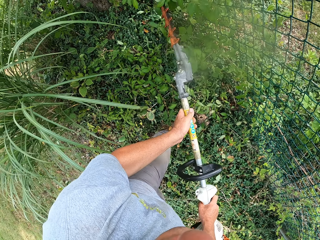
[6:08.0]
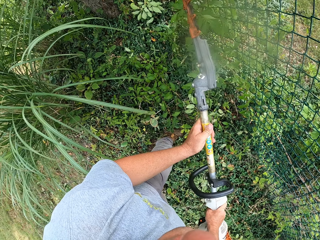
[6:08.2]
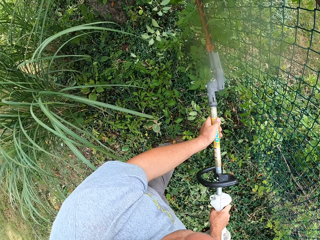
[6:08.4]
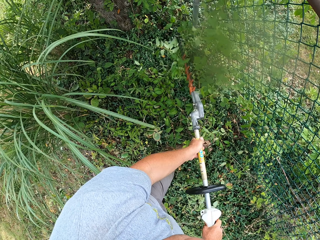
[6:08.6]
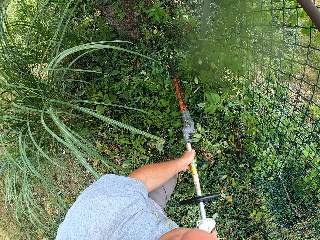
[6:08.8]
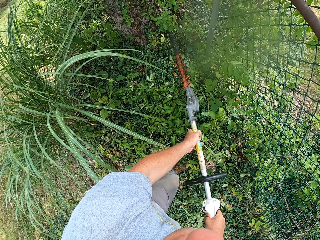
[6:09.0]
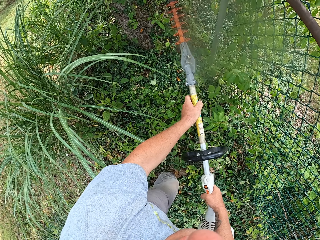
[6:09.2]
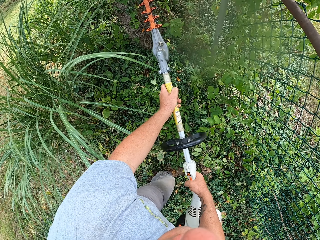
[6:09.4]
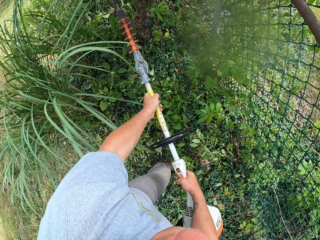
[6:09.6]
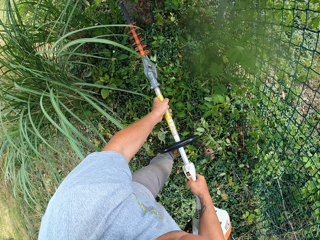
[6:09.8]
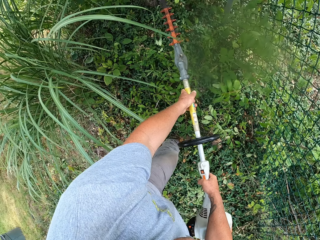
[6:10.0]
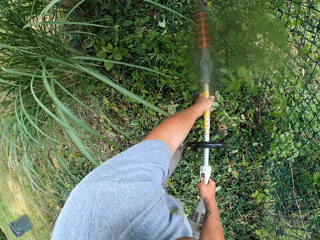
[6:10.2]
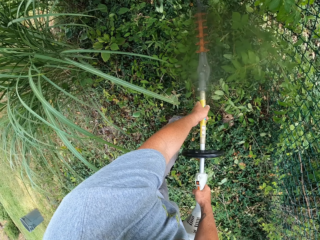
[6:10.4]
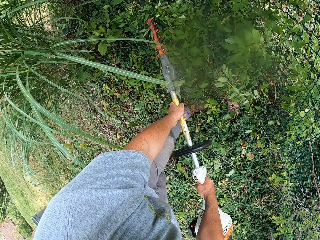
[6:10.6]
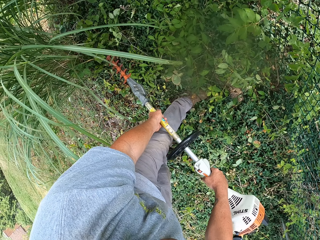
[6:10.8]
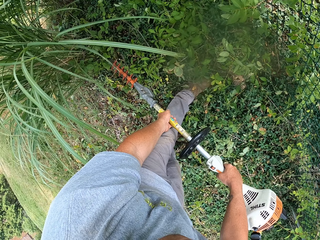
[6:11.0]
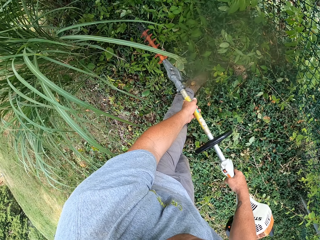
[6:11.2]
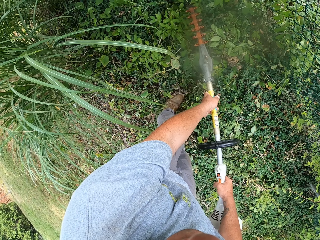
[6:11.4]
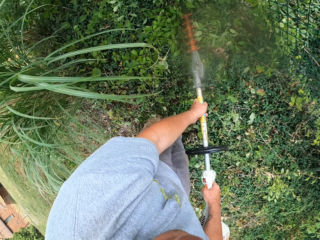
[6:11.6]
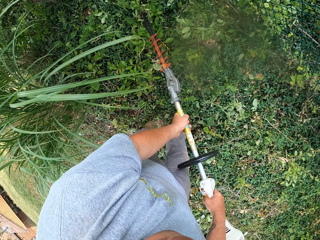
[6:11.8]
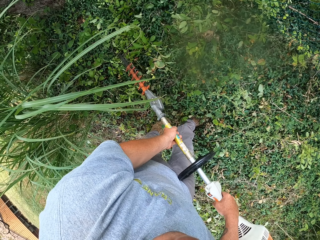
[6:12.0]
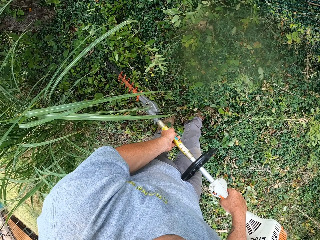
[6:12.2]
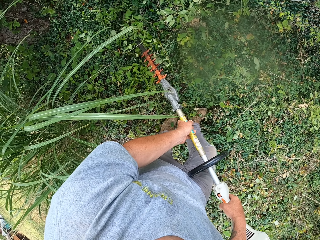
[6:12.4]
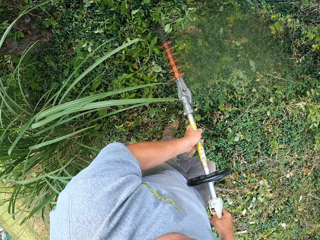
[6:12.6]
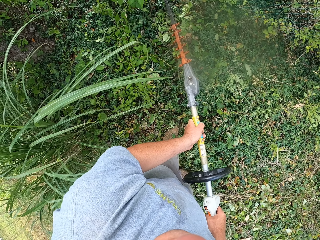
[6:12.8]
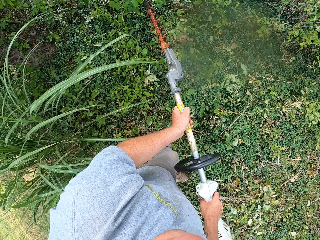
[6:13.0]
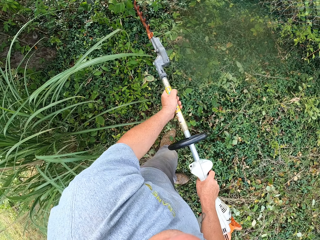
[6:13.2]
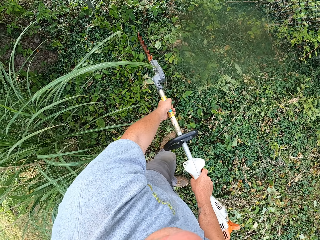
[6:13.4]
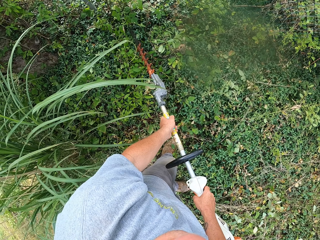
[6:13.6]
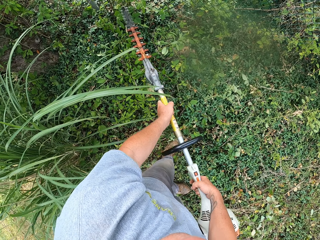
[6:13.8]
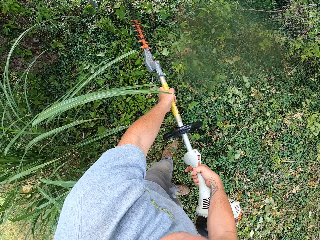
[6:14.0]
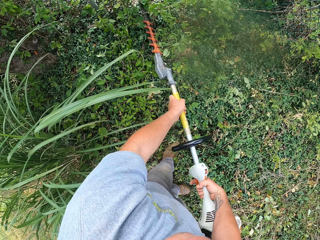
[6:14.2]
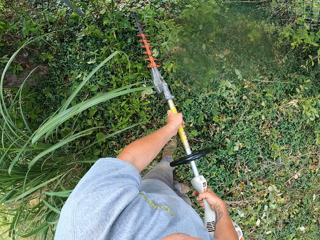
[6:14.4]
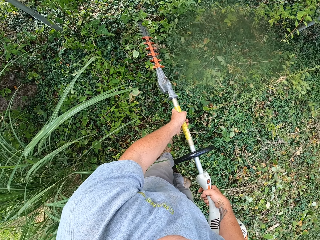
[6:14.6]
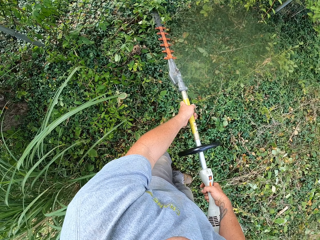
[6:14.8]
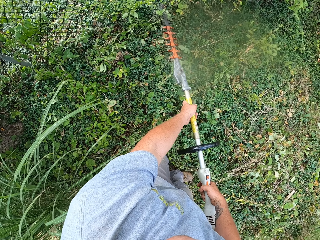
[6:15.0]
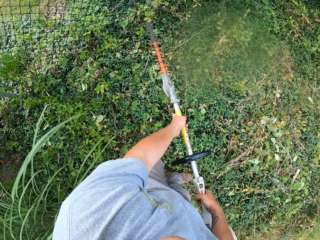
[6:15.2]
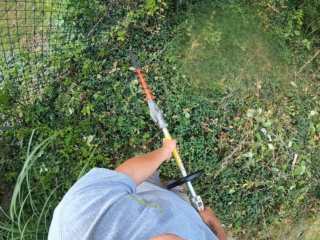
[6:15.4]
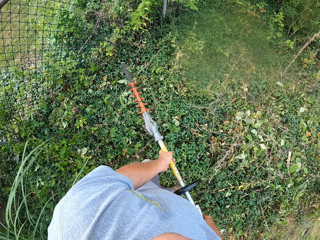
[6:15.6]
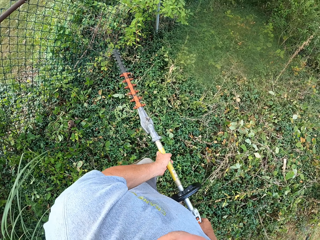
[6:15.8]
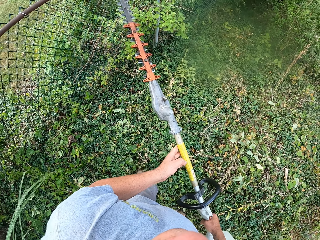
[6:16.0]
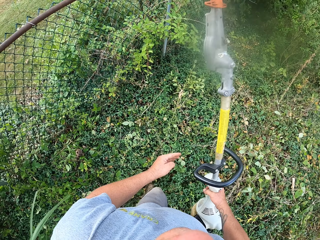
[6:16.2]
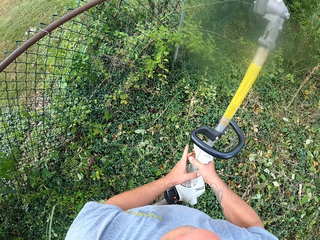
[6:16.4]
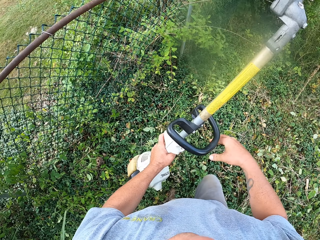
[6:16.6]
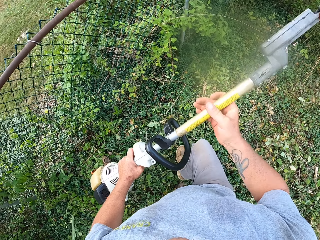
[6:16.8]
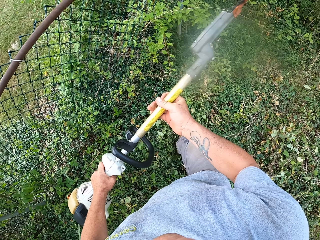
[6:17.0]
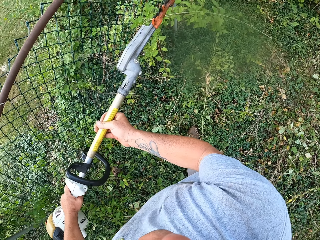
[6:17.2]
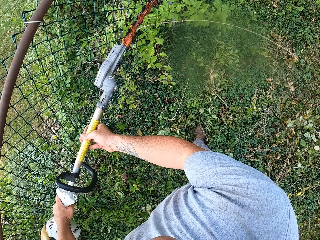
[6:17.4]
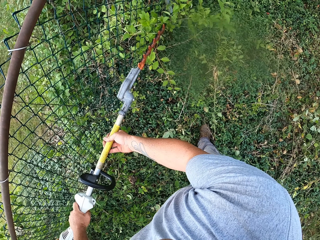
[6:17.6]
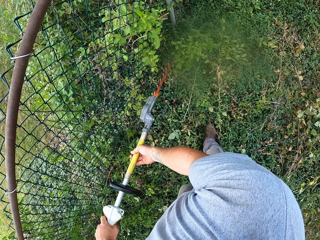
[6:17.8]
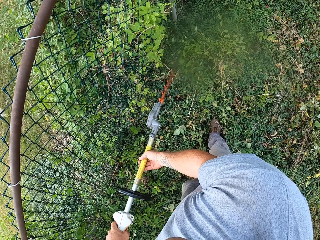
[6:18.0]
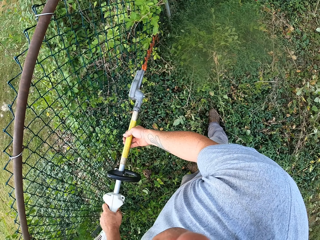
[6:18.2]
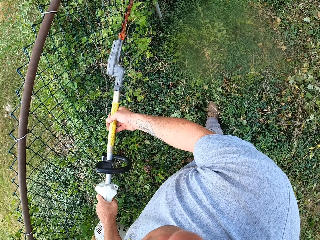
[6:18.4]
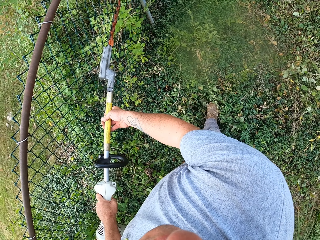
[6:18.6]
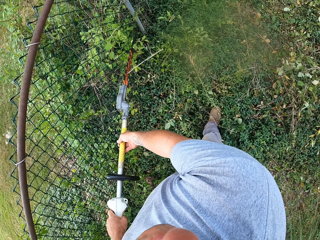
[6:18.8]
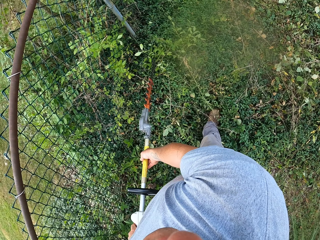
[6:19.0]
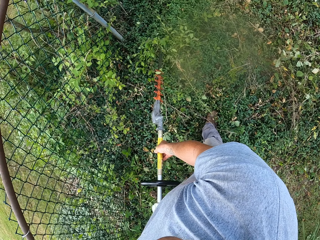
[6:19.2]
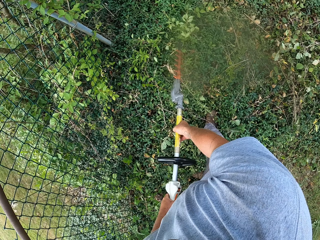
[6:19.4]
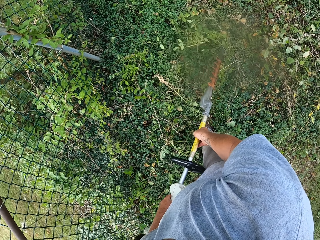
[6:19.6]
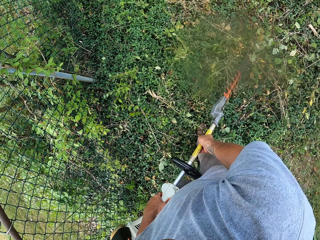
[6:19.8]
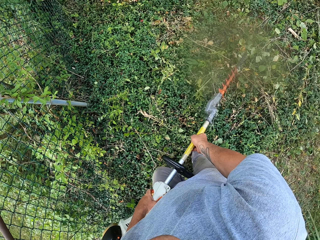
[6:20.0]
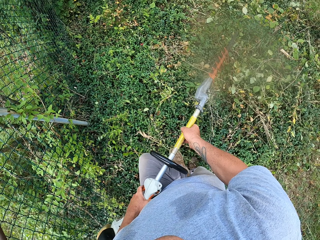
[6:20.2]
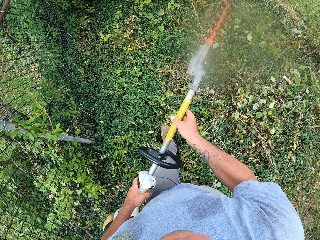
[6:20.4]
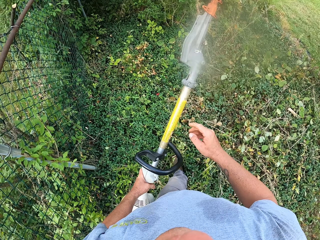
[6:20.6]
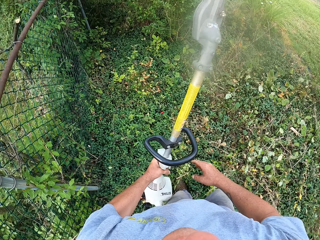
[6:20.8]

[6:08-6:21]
The camera wearer looks around. They cut the tree with a trimming machine.

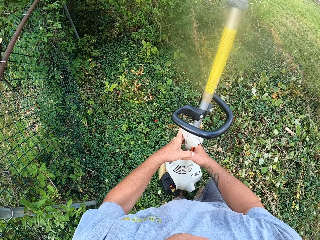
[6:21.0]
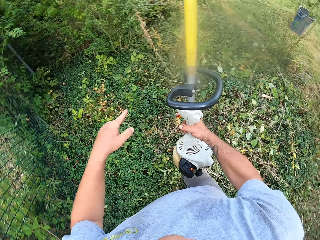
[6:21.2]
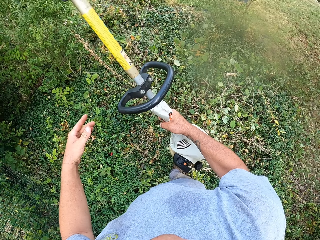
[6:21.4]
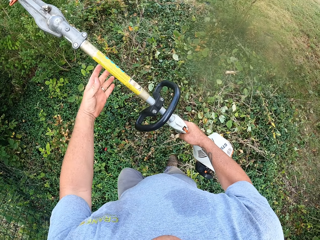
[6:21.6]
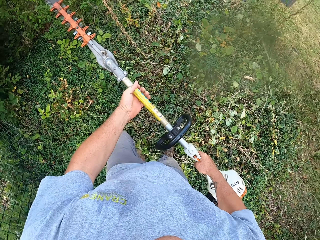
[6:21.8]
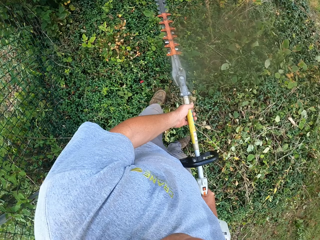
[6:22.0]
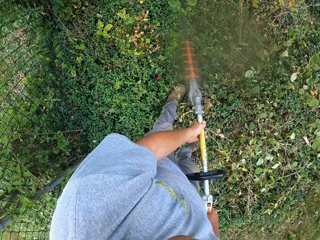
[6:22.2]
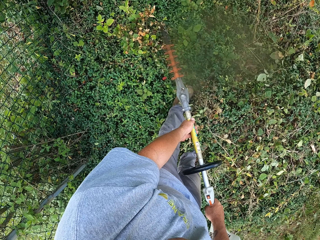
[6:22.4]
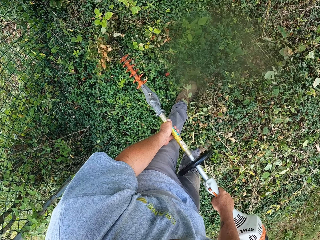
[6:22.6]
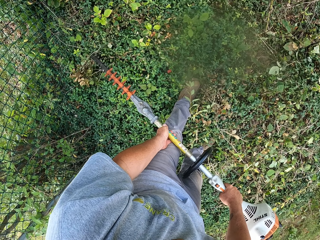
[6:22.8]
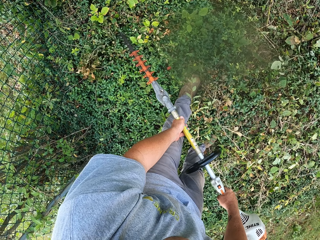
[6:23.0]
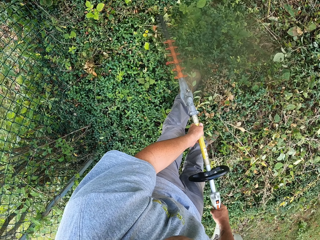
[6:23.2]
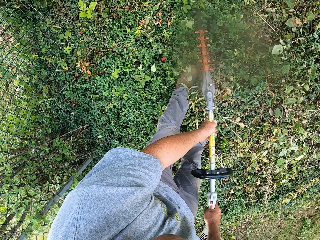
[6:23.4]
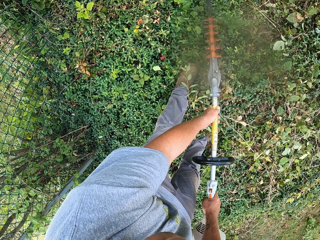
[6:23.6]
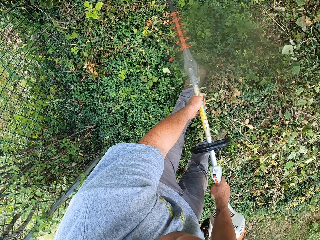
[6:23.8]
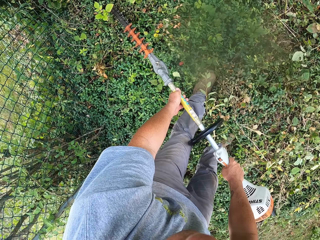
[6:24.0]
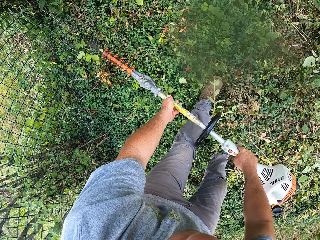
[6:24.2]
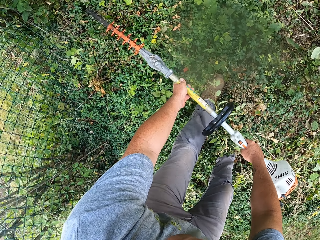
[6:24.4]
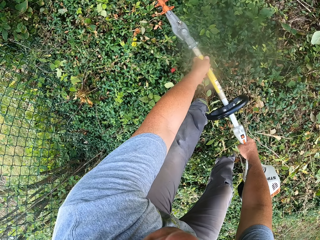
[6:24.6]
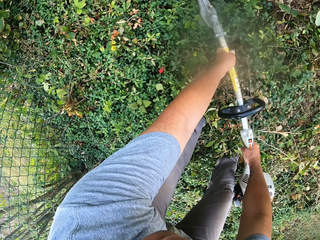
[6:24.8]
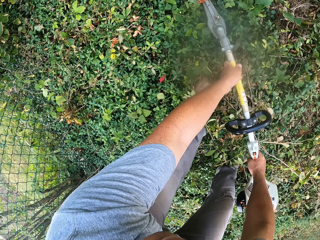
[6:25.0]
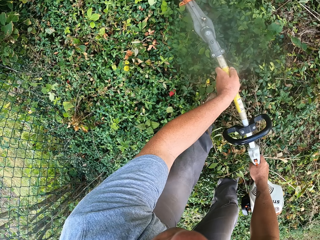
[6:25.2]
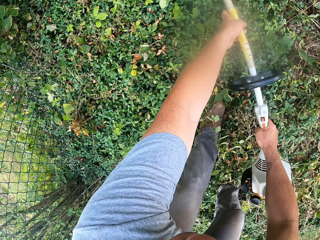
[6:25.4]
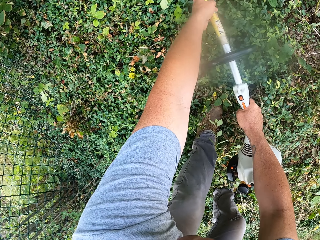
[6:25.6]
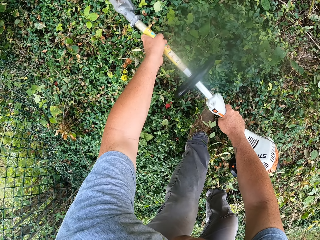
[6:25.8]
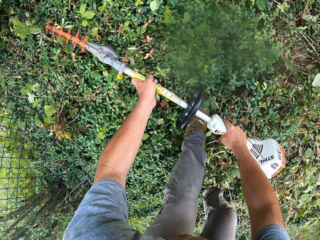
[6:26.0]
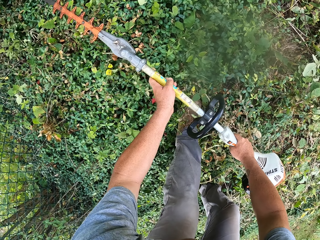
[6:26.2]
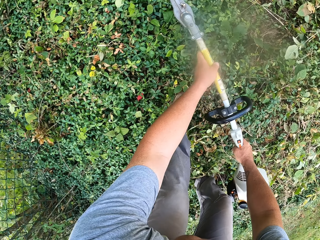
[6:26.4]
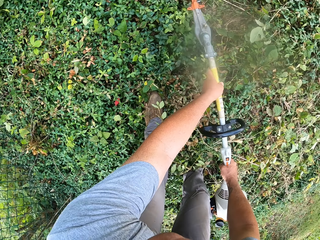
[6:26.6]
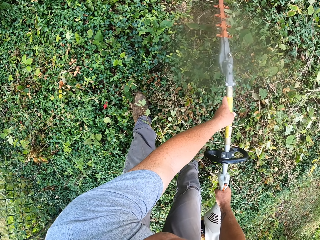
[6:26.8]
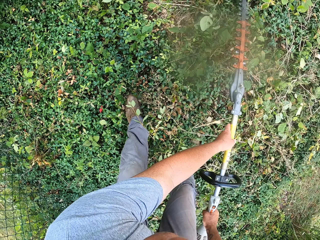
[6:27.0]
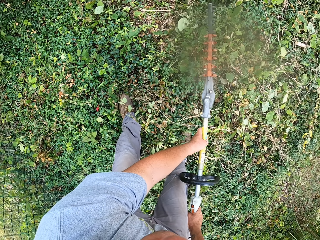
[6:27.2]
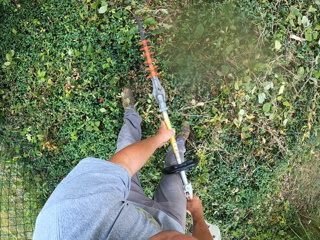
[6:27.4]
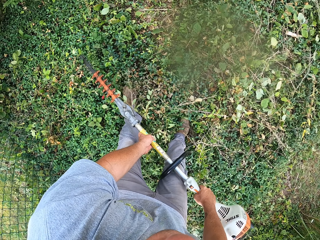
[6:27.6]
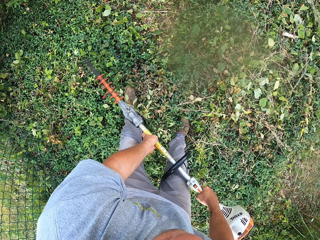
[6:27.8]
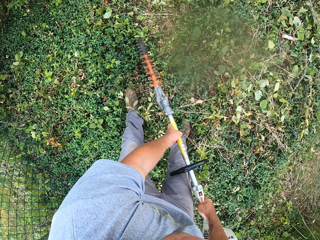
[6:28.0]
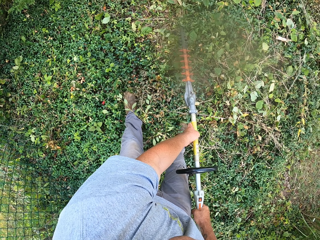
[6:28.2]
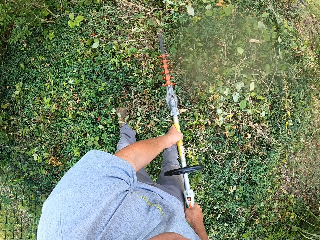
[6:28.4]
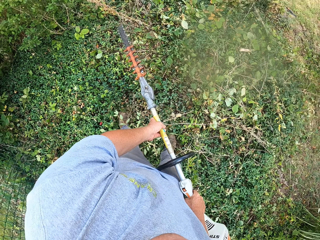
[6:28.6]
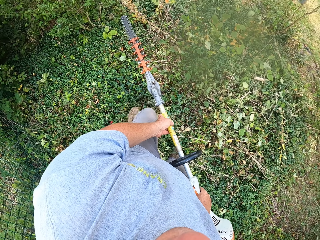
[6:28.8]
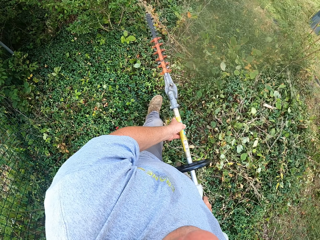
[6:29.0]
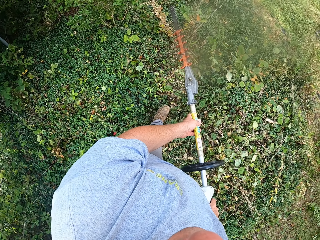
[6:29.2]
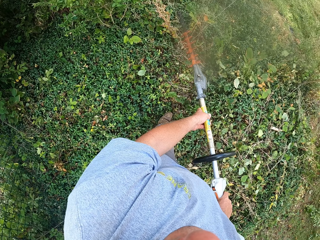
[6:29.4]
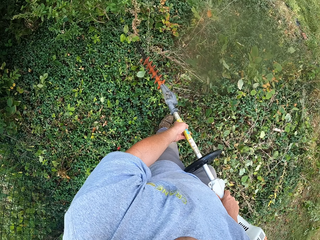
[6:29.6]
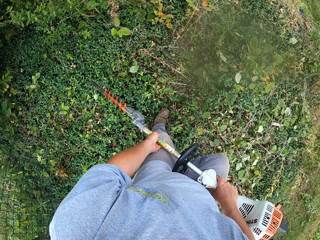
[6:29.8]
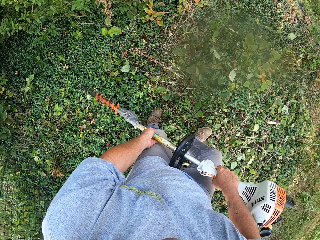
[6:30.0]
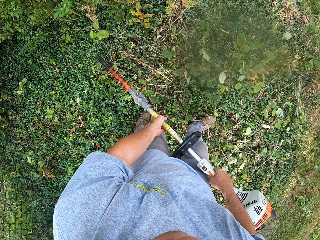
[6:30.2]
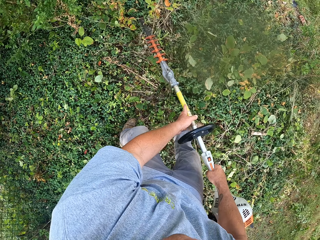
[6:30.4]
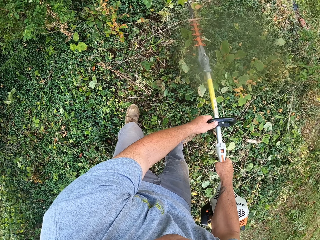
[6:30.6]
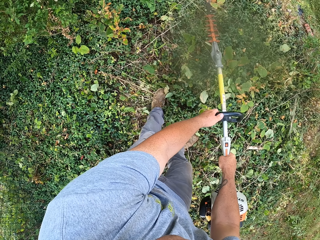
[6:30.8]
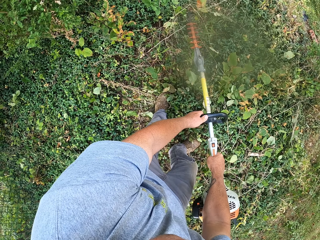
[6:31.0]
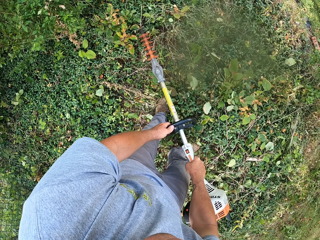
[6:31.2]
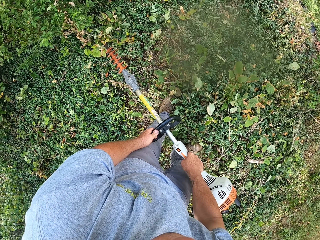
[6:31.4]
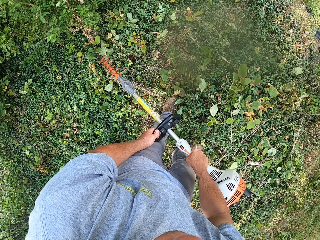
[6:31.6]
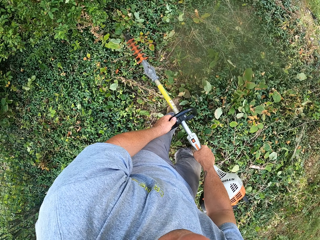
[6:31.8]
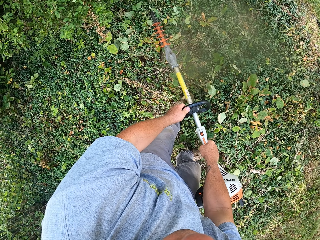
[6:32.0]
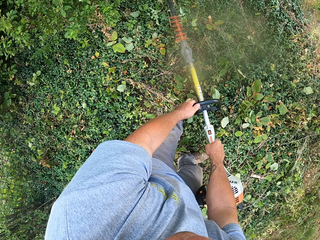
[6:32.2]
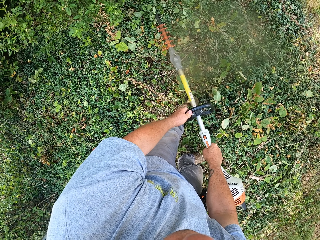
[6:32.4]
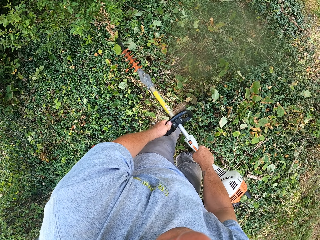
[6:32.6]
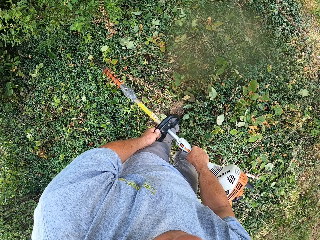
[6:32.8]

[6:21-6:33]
The camera wearer cuts the trees with the machine. They trim the fence.
